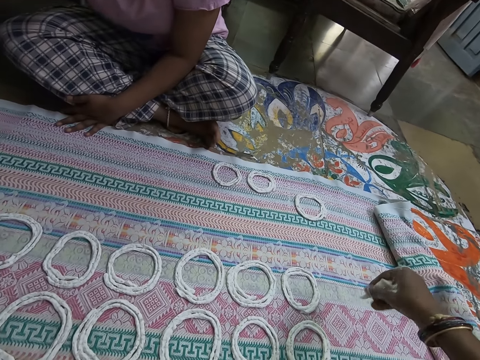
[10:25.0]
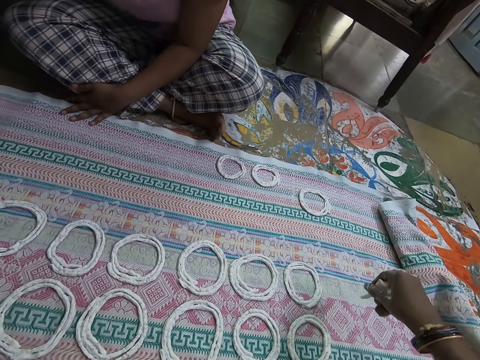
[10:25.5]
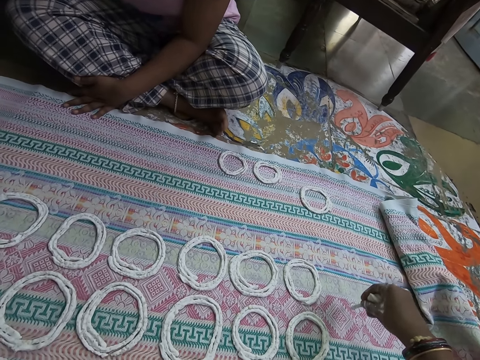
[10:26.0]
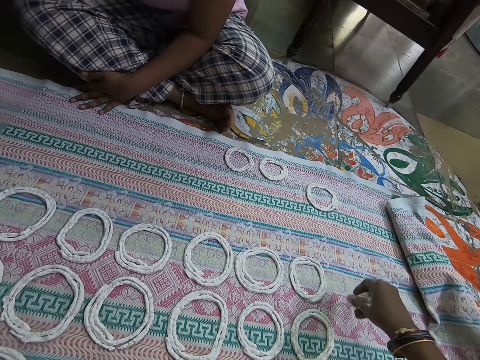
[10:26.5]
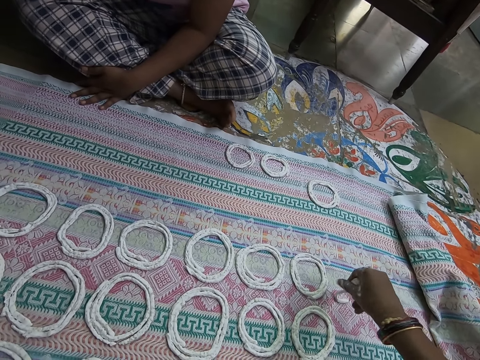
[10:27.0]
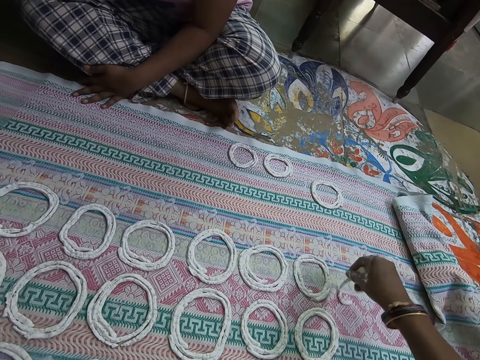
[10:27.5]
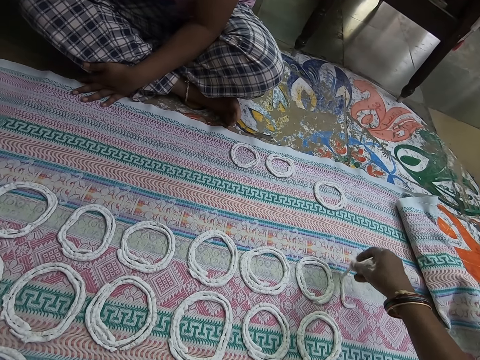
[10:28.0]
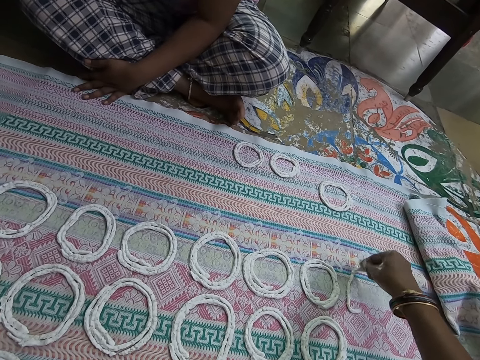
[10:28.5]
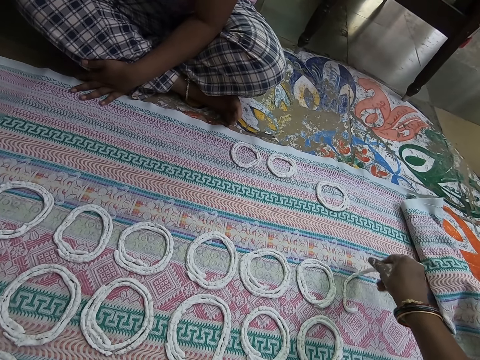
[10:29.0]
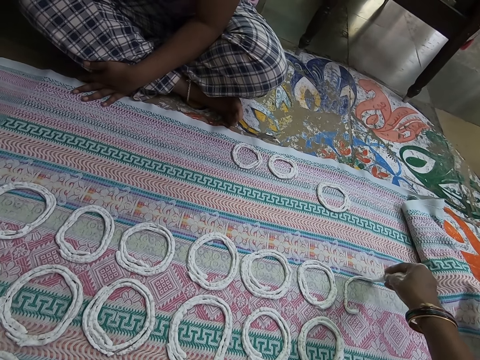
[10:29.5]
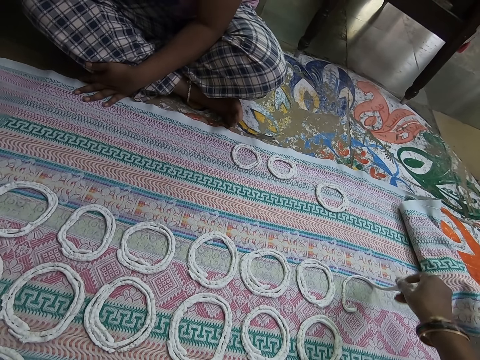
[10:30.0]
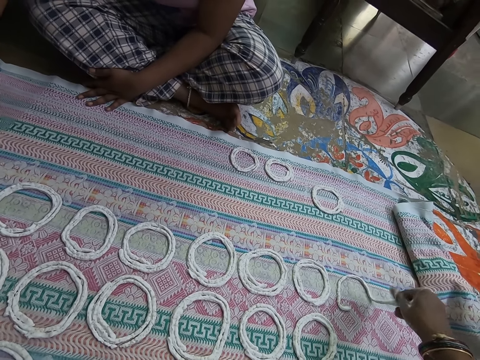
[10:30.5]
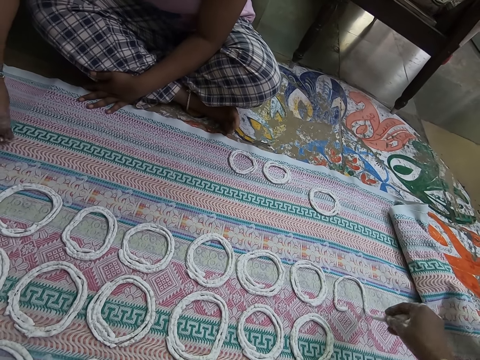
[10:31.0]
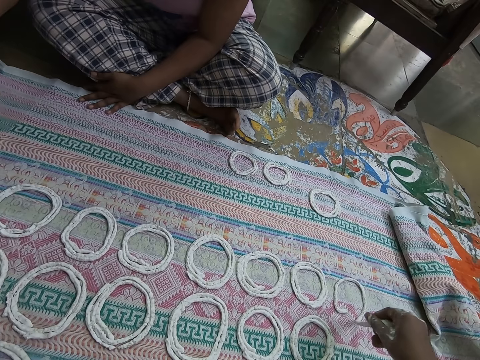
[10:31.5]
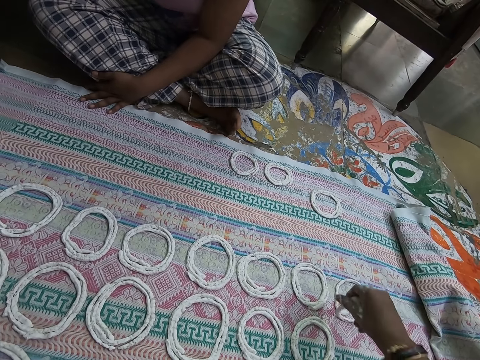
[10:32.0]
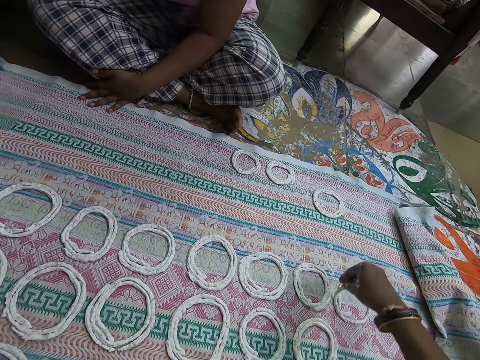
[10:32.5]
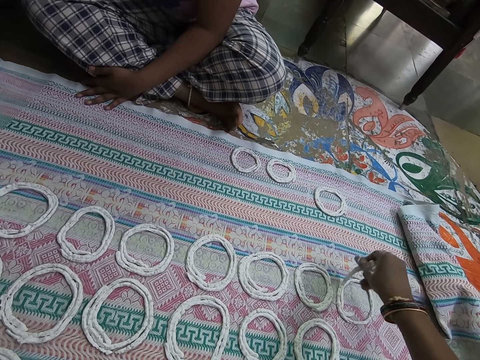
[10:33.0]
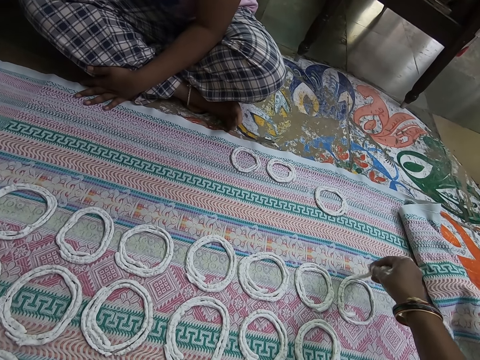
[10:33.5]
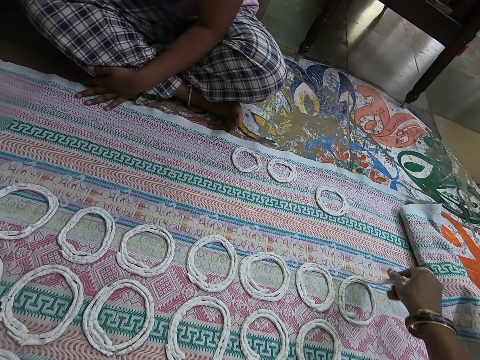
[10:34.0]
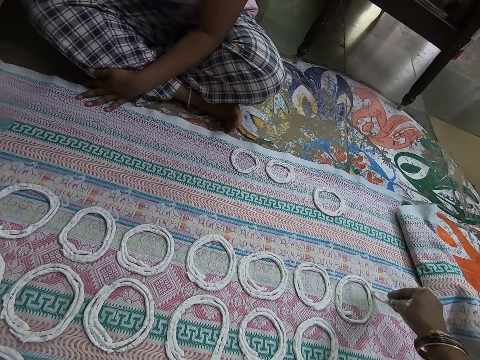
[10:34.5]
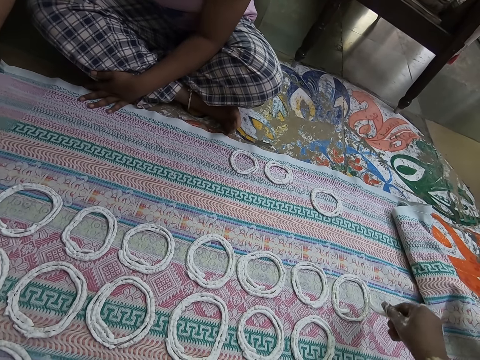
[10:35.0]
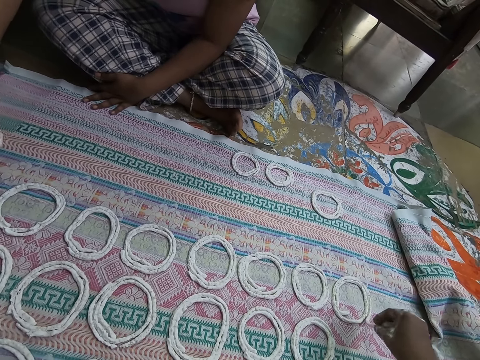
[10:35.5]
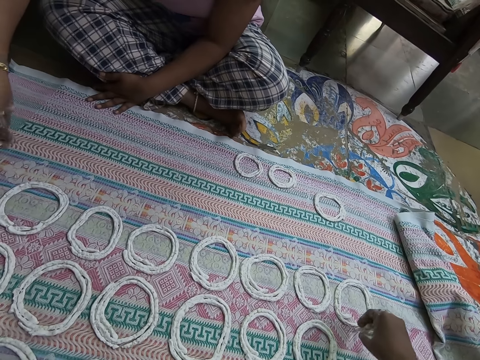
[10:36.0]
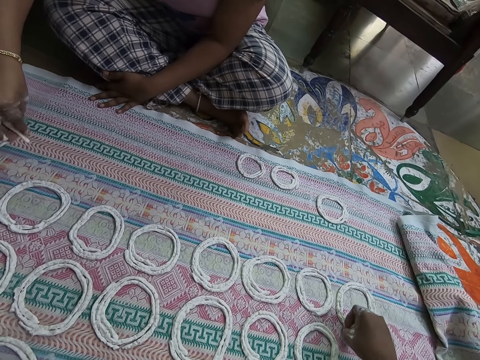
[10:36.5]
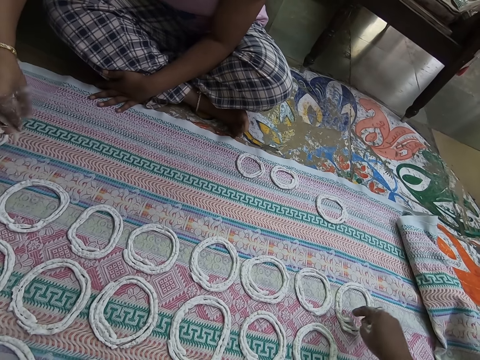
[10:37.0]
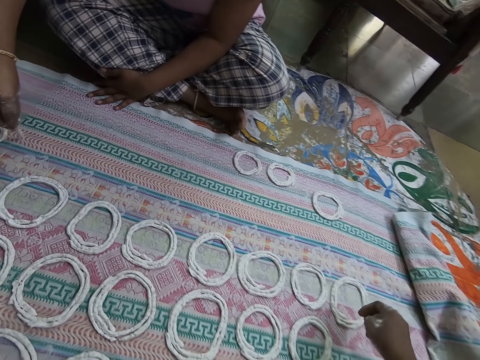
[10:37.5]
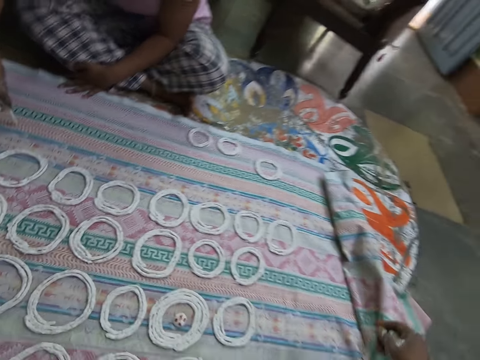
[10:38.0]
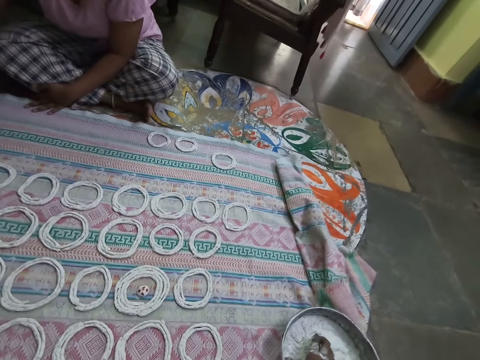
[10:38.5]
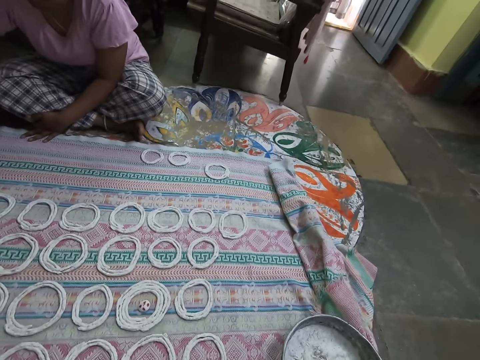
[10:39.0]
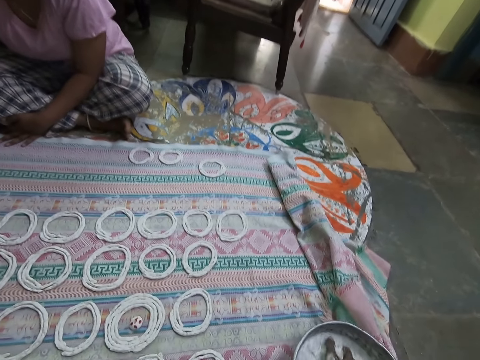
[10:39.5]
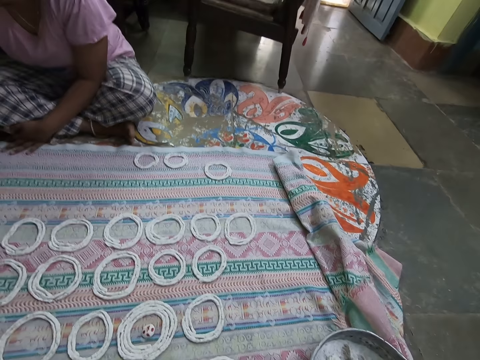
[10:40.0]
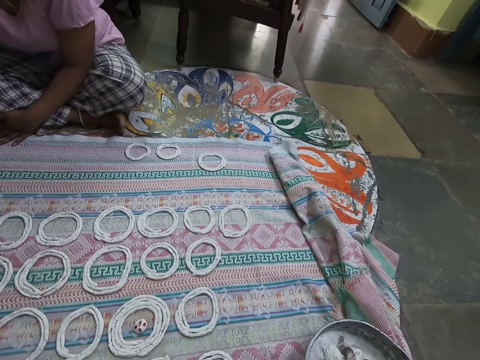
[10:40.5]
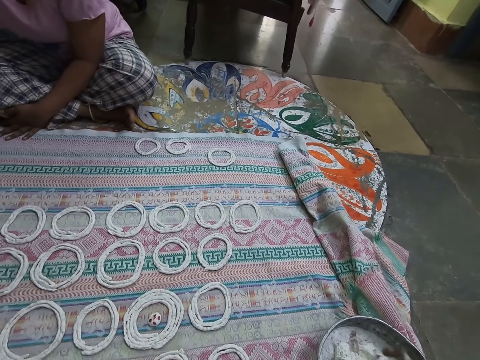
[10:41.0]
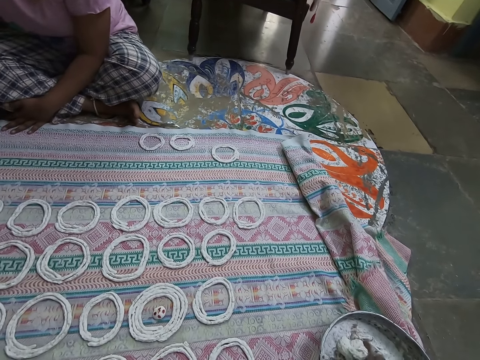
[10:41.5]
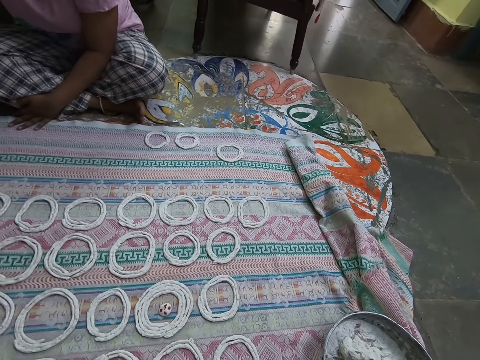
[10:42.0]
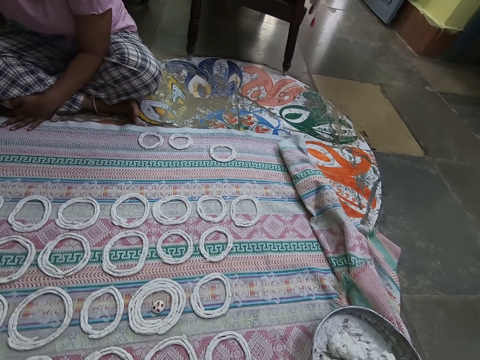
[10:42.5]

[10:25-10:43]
The camera wearer squeezes the dough. She makes a jalebi roll on the mat on the floor with the flour dough in her right hand. She spreads the dough on the piece of cloth. The woman makes a jalebi roll on the mat on the floor with the flour dough in her right hand. The camera wearer adjusts the jalebi roll on the mat with her right hand. She pulls back the right hand. She mixes the flour dough in the flour pan with her right hand.

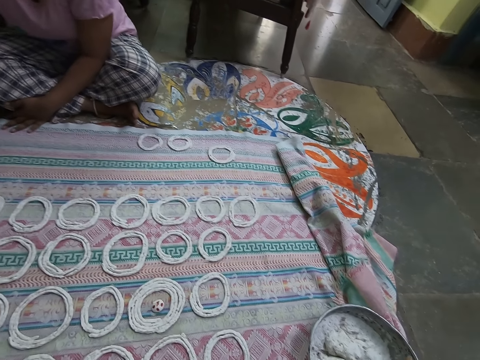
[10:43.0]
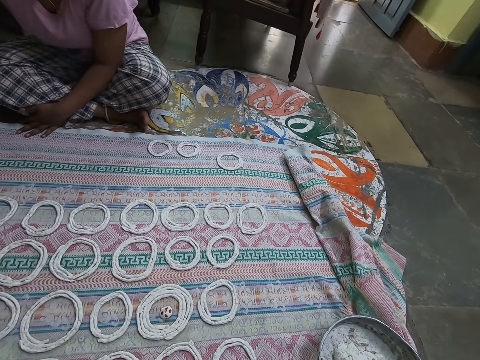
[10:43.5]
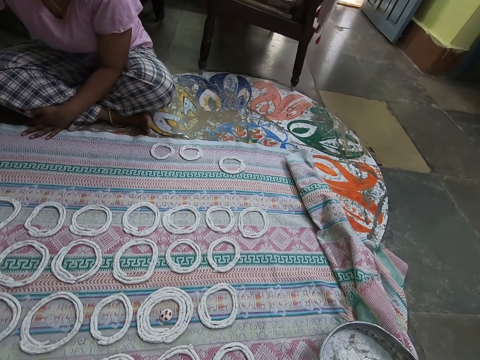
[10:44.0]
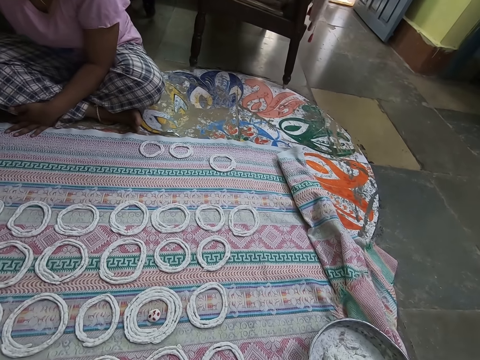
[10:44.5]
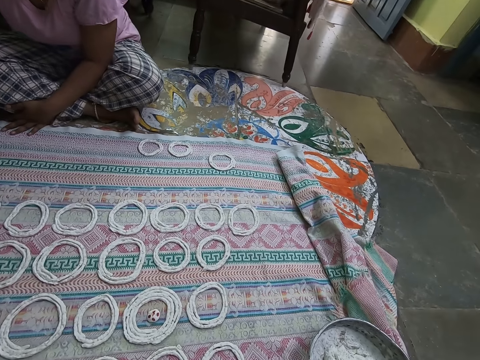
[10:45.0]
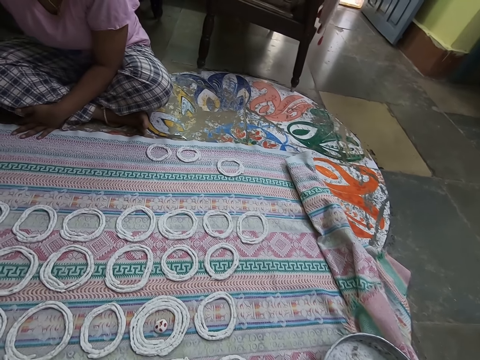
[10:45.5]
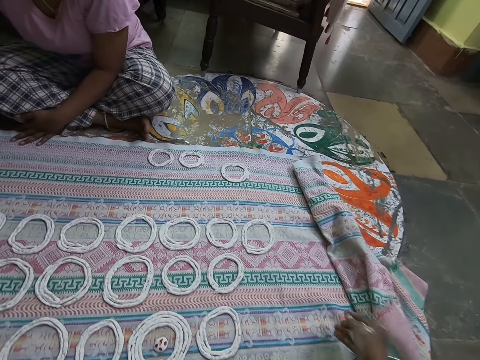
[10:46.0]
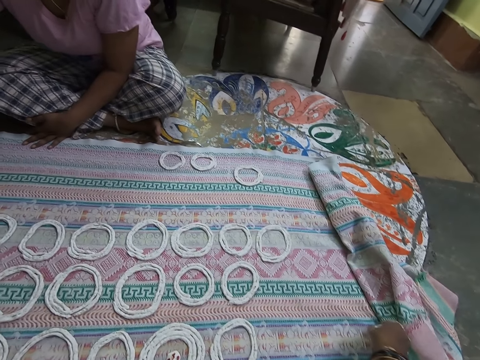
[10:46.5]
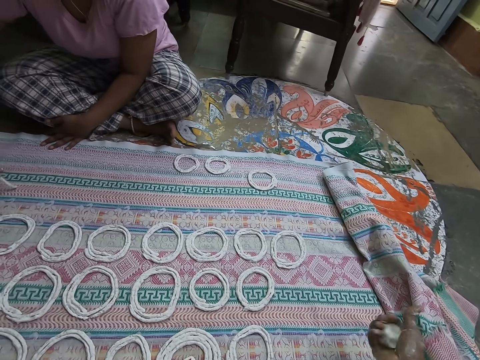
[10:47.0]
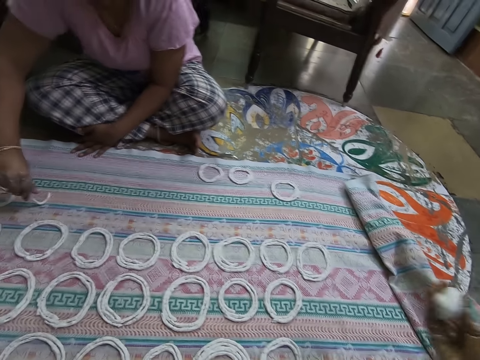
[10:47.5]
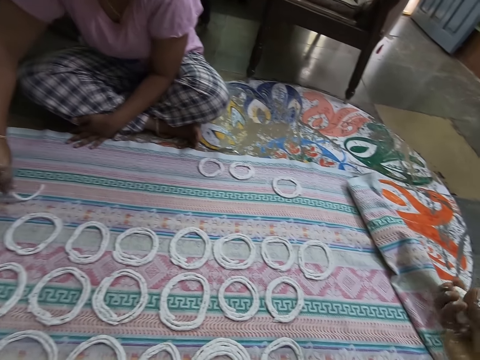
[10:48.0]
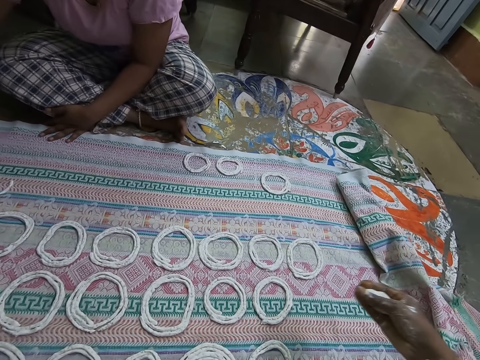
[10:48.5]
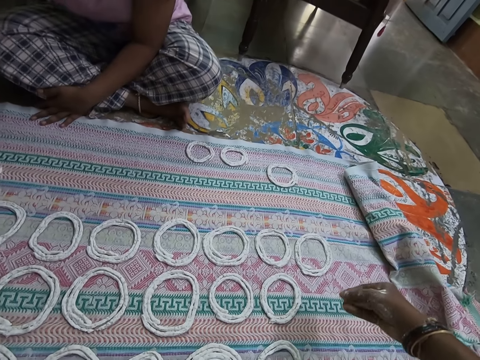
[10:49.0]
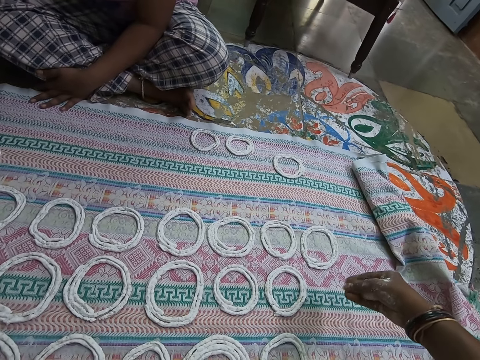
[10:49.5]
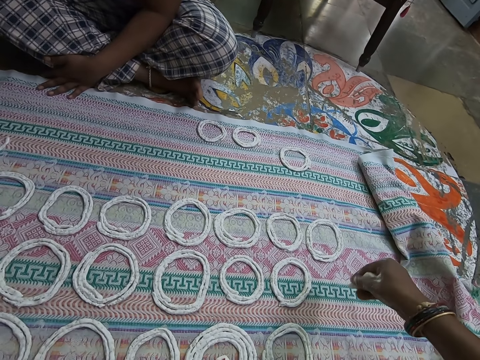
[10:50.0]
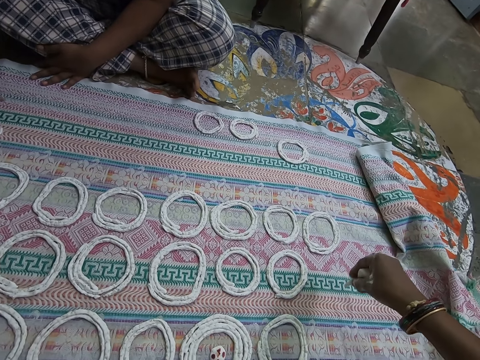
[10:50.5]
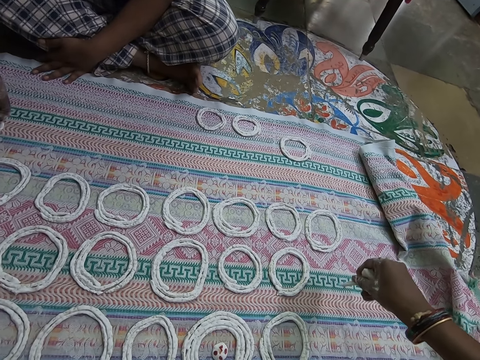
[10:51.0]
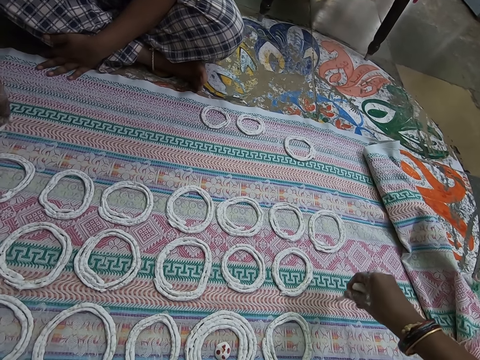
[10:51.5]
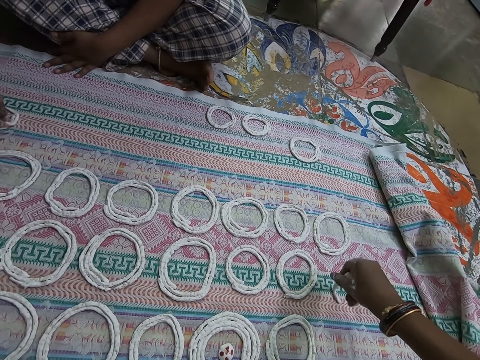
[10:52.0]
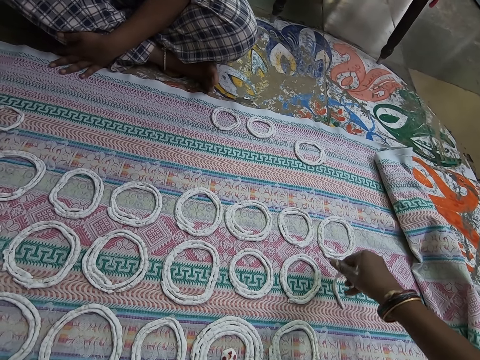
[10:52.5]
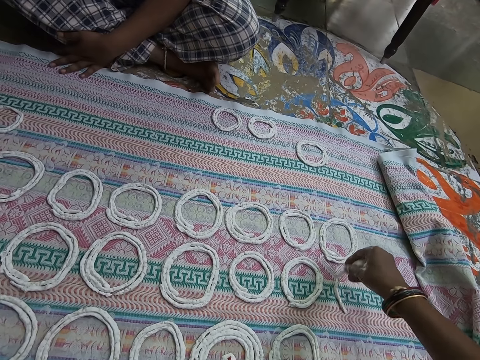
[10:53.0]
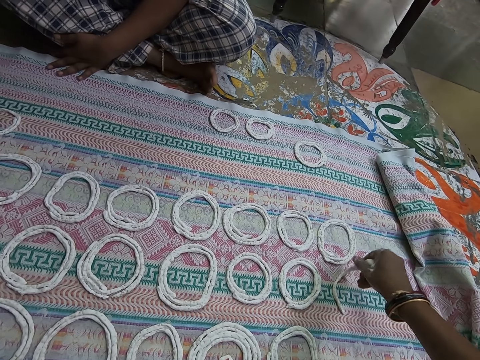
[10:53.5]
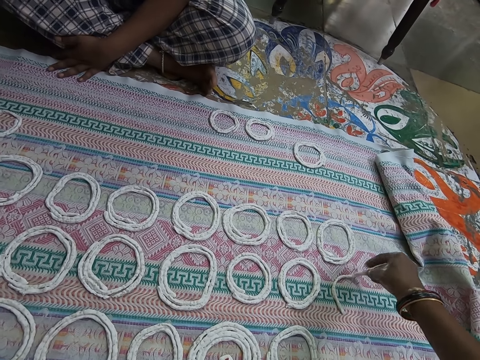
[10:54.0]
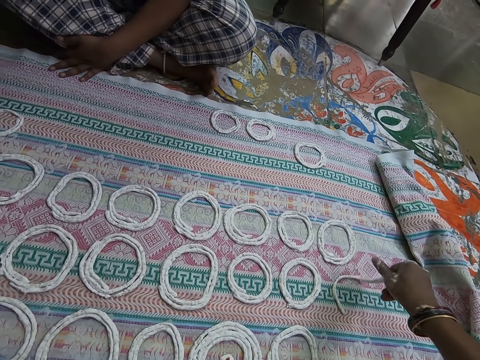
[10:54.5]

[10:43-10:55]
The camera wearer moves the right hand. She pushes the cloth with the right hand. The woman makes a jalebi roll on the mat on the floor with the flour dough in her right hand. The camera wearer rolls the flour dough in her right hand. She squeezes the dough. She moves the right hand. She squeezes the dough. She spreads the dough on the piece of cloth. She makes a jalebi roll on the mat on the floor with the flour dough in her right hand.
